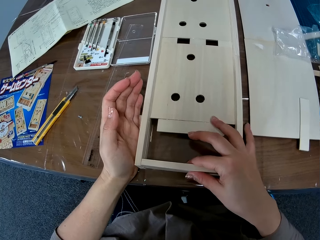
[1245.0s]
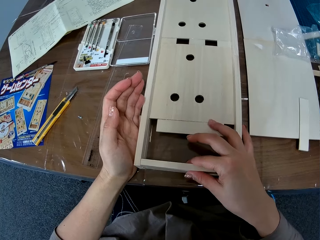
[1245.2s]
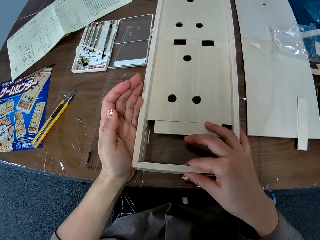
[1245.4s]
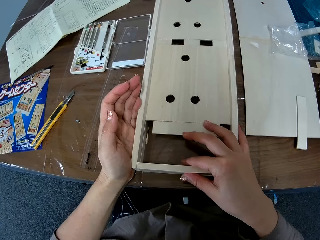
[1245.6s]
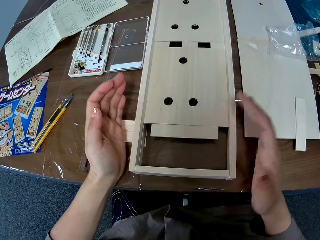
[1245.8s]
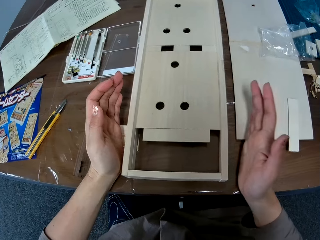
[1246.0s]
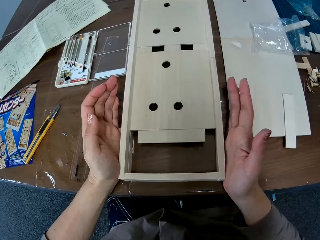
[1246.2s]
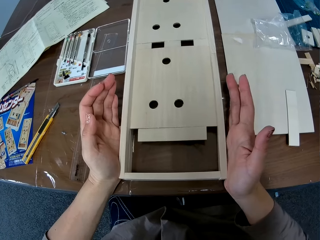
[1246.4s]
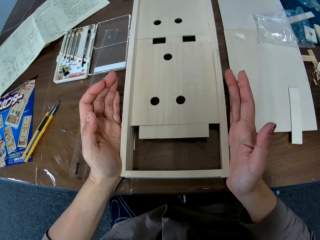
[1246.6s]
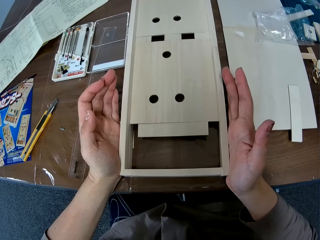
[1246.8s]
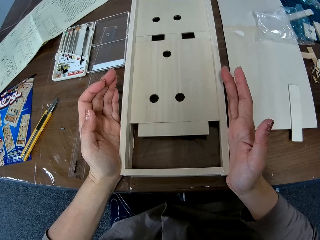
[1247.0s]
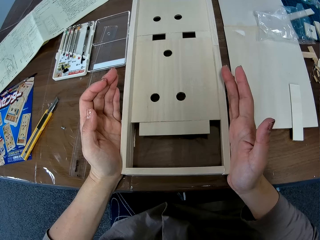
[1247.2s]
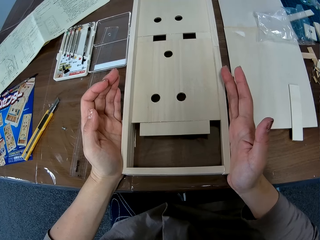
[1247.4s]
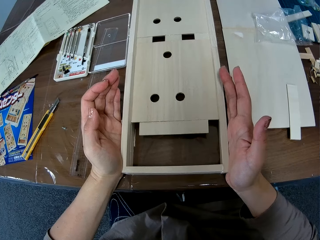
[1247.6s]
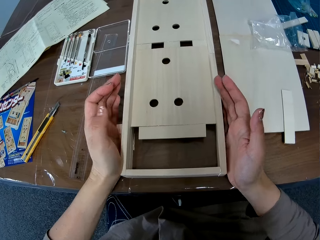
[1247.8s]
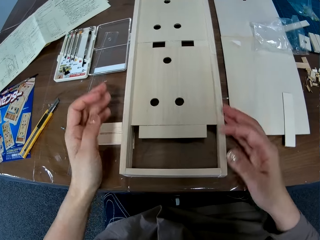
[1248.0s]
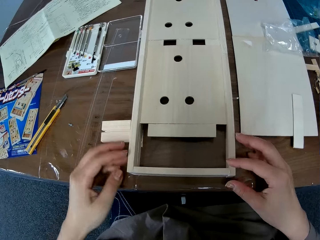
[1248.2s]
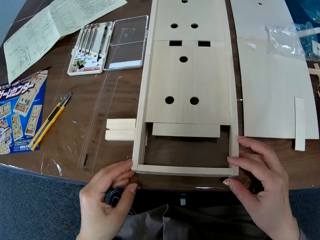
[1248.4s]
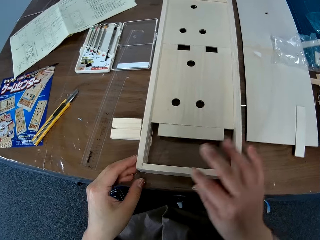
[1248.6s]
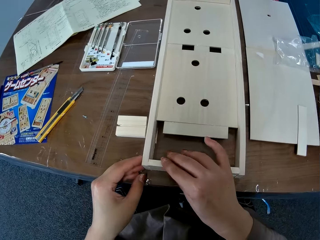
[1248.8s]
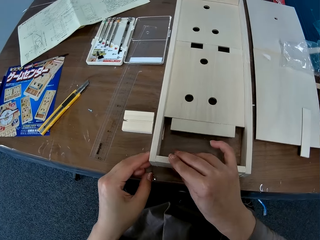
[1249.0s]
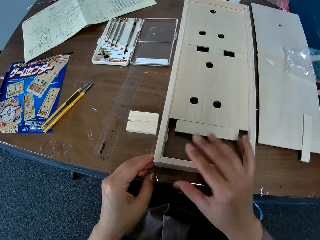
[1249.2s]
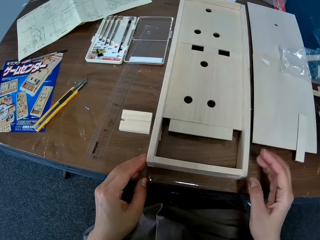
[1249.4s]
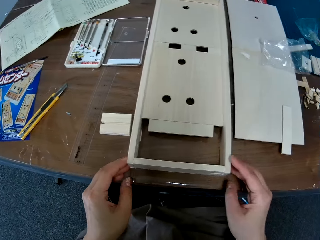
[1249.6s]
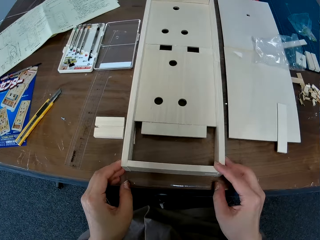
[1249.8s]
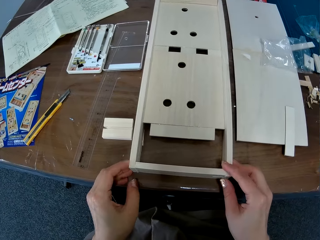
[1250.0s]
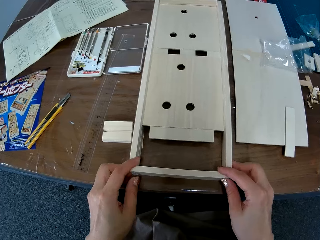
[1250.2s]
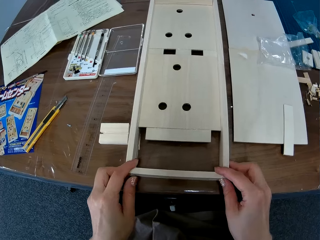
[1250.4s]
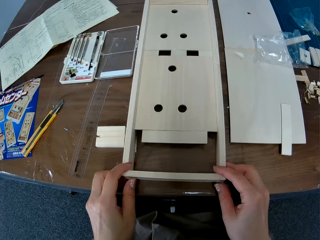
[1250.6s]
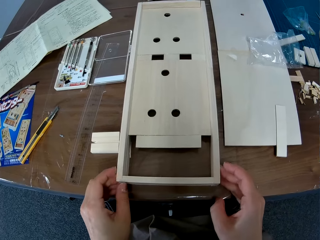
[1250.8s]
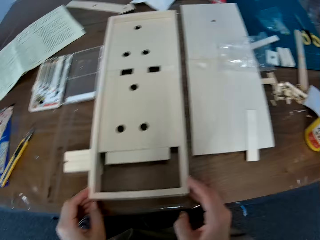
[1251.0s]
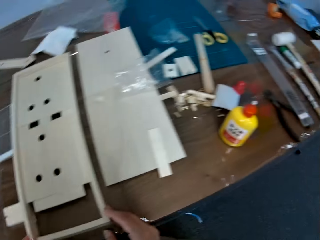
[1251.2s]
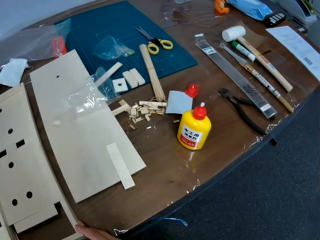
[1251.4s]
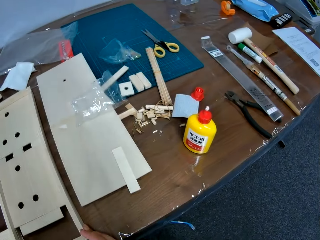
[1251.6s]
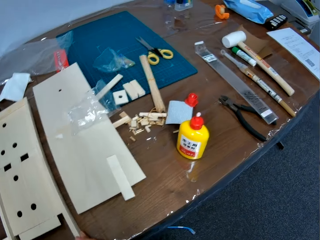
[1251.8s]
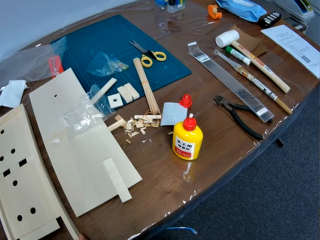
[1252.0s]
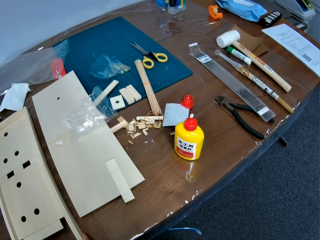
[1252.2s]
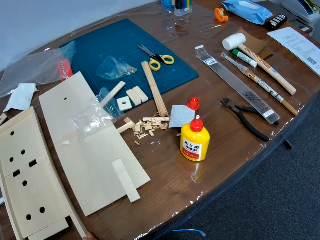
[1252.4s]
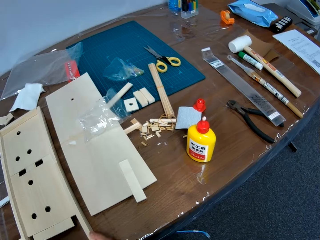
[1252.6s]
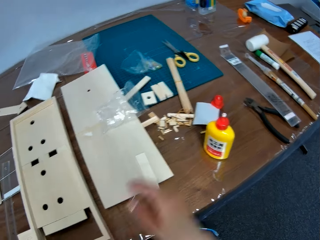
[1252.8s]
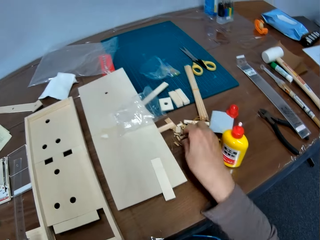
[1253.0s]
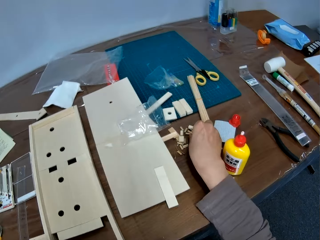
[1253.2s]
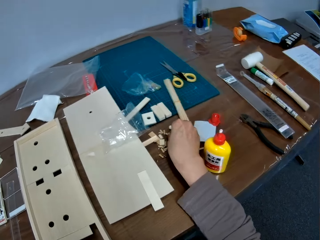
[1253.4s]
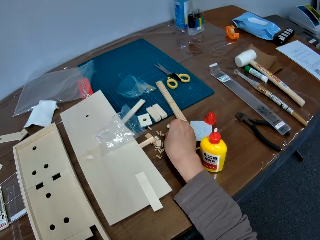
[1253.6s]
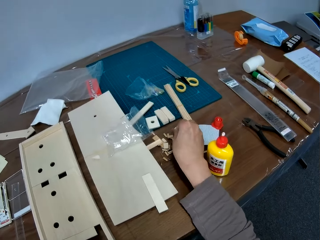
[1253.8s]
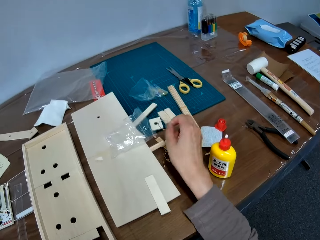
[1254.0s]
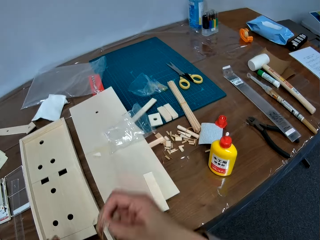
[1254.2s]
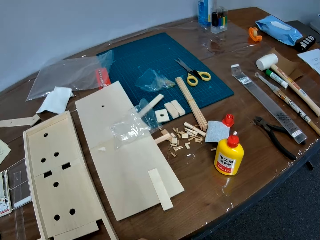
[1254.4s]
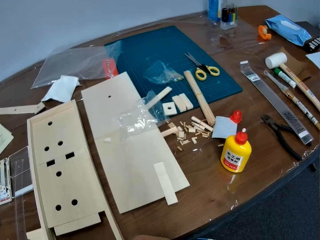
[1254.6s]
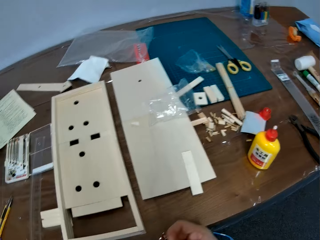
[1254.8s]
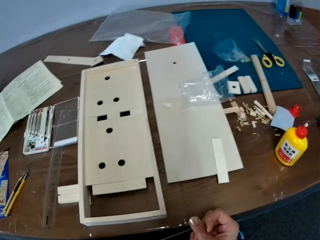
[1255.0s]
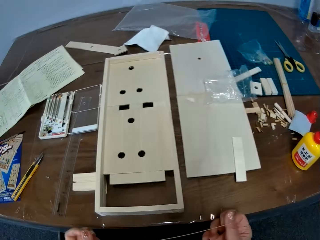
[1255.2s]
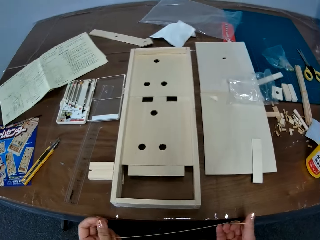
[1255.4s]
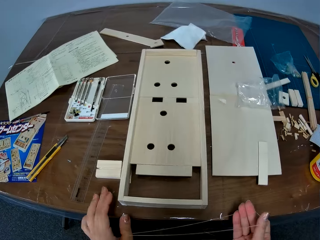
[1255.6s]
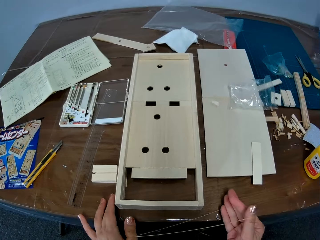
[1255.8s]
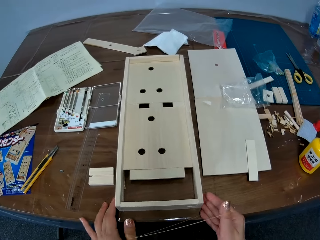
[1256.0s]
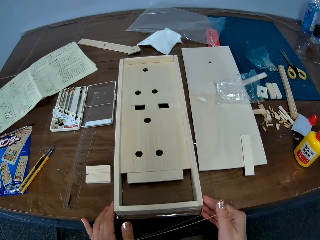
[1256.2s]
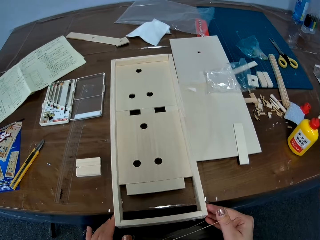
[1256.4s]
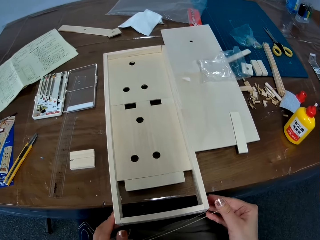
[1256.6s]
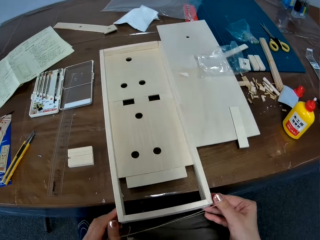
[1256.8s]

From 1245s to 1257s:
The camera wearer presses the edges of the craft board together. She adjusts the wood. She withdraws her hands. She continues to press the edges of the craft board together. She bonds a crafting wood. She withdraws her hands. She fixes the crafting wood. She withdraws her right hand. She fixes the crafting wood. She moves a camera. She picks up a rubber band. She stretches the rubber band. She puts her hands in the rubber band. She pulls the crafting wood.

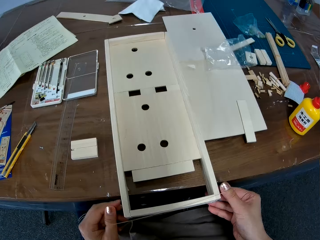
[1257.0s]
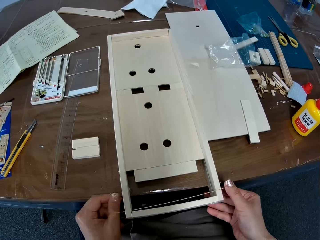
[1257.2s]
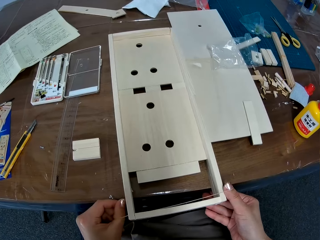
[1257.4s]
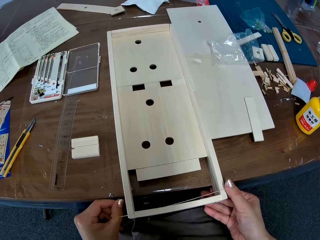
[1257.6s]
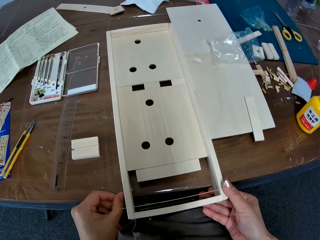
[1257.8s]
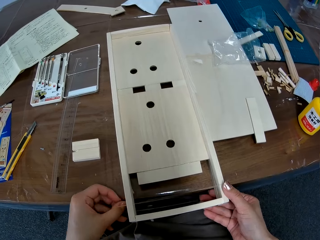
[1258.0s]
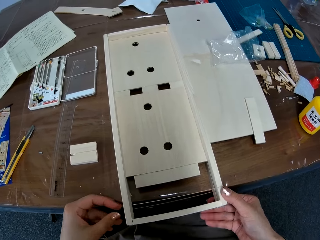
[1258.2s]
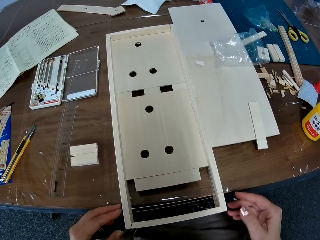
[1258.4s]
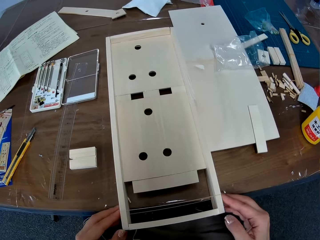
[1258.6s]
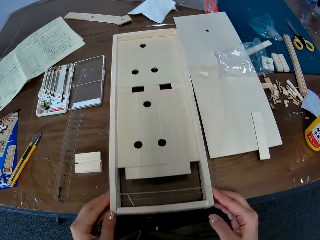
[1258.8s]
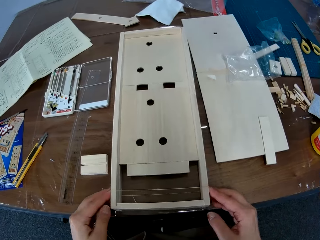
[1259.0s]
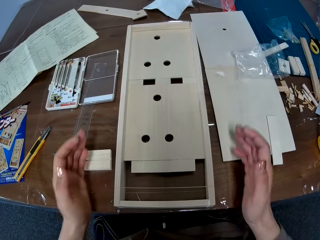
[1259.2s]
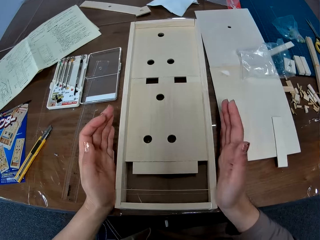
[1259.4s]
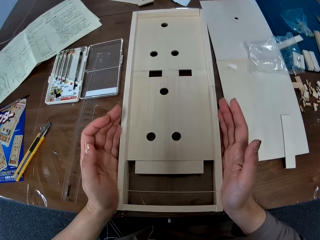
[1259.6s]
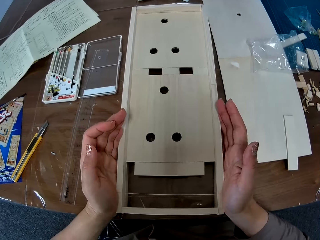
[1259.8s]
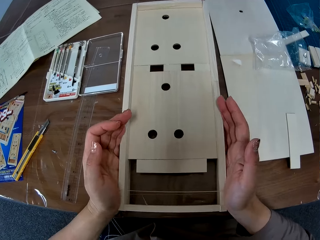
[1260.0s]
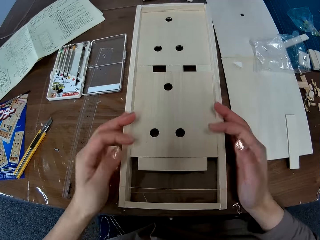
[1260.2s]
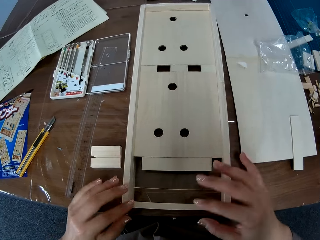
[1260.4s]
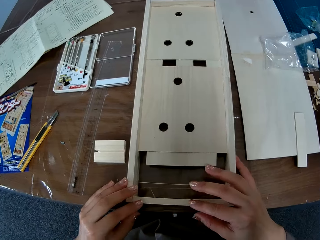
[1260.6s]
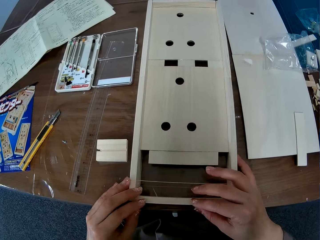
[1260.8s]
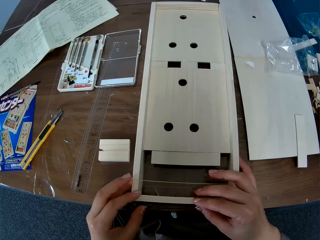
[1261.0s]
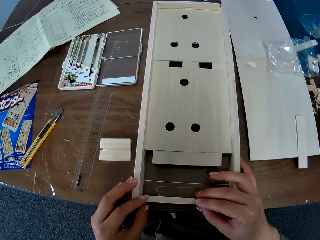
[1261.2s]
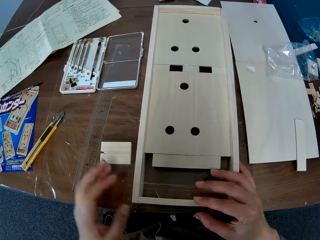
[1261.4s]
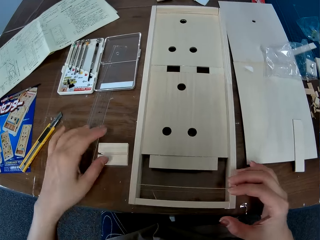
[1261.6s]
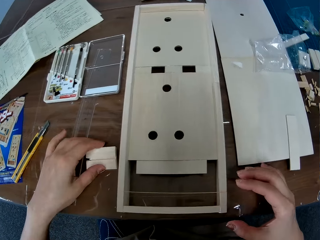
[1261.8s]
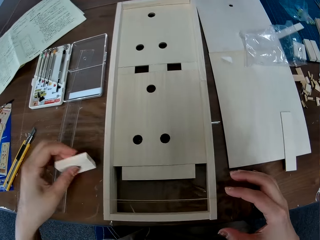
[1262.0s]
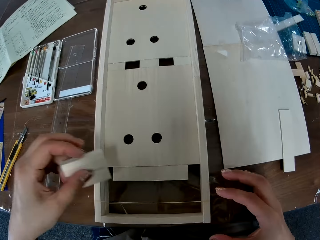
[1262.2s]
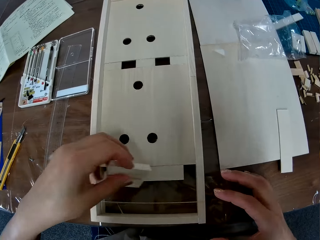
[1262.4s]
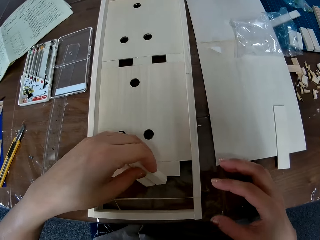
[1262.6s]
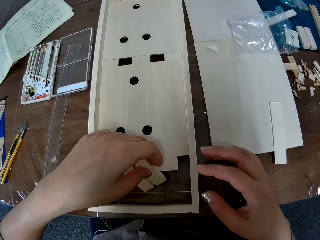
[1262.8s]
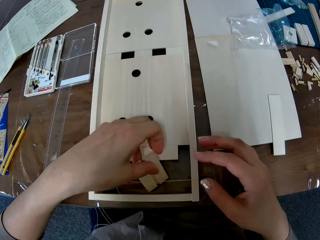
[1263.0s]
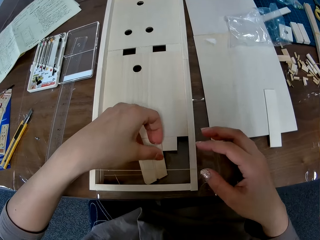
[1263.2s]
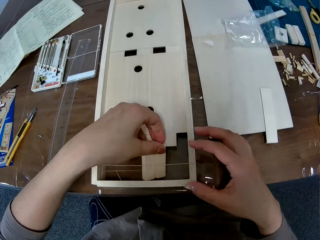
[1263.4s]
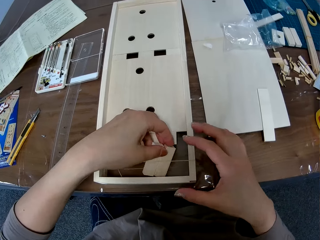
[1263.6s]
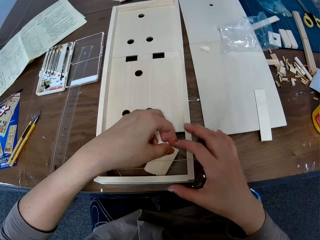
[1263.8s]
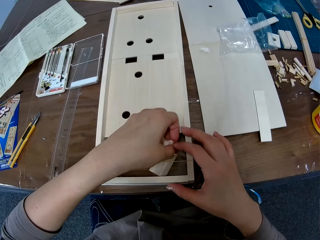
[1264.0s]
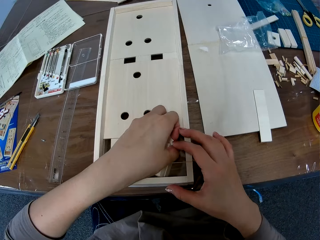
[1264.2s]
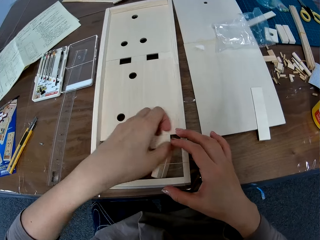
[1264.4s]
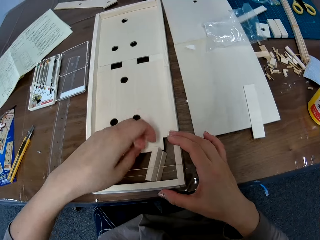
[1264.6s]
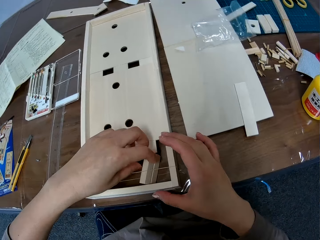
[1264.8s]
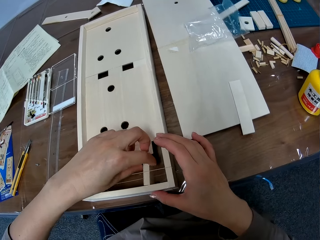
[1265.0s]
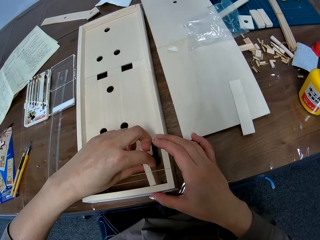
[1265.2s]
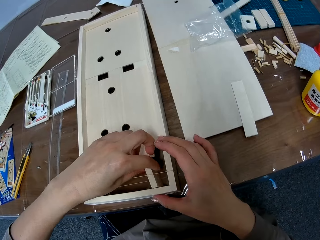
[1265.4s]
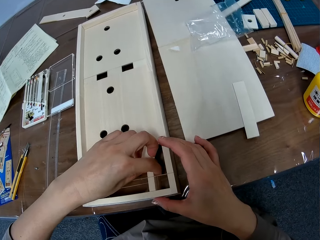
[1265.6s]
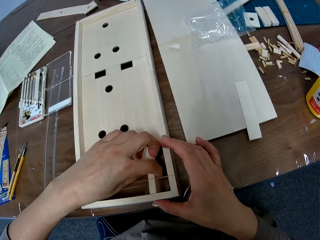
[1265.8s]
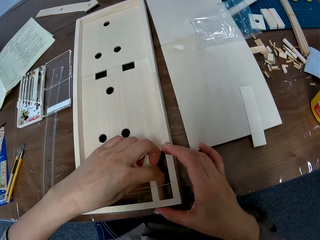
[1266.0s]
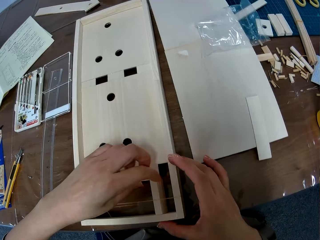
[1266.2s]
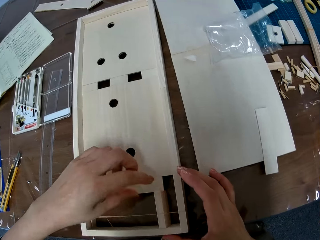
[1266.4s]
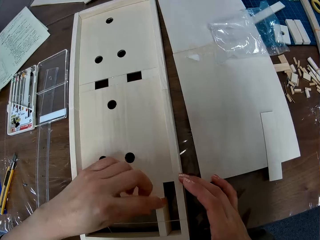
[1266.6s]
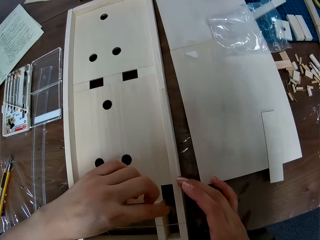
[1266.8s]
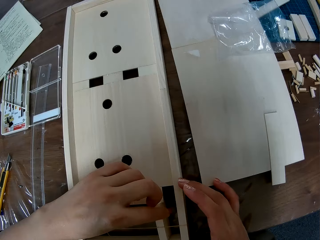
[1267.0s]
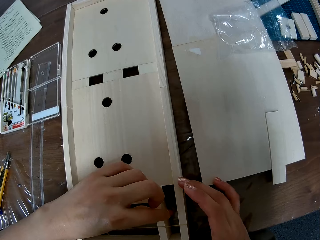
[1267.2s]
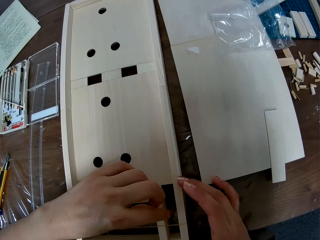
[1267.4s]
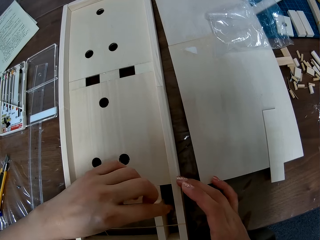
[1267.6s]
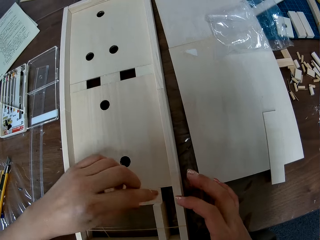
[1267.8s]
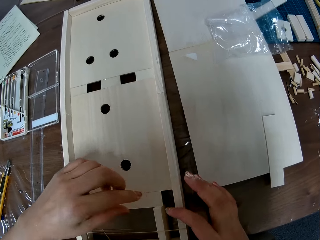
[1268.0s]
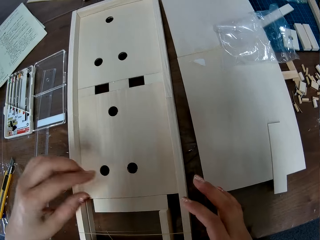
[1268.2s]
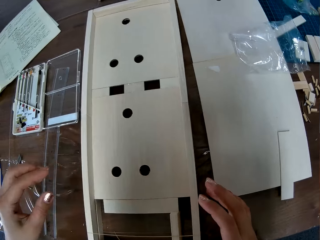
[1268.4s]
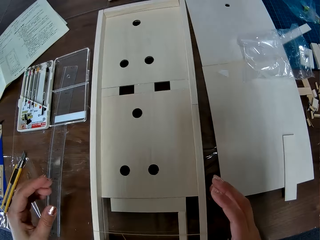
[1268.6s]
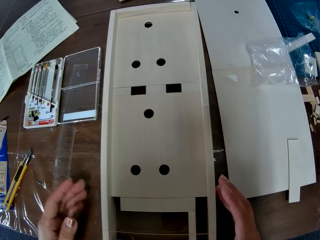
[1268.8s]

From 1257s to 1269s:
The camera wearer moves the craft board. She wears the rubber band for the craft board. She puts a crafting wood in the rubber band. She lifts the crafting wood. She puts the crafting wood on a table. She continues to press the edges of the craft board together. She bonds the crafting wood. She fixes the crafting wood. She withdraws her hands. She picks up a piece of wood. She fixes the wood in the craft board. She turns the piece of wood. She fixes the piece of wood.
